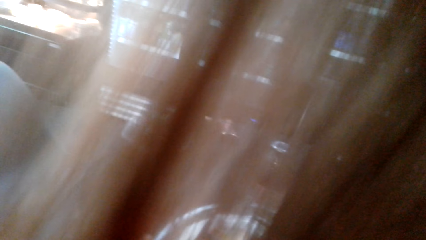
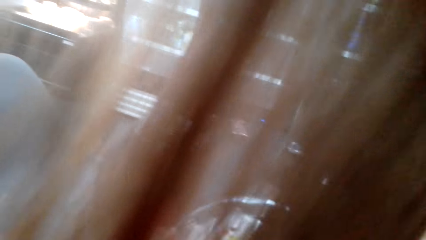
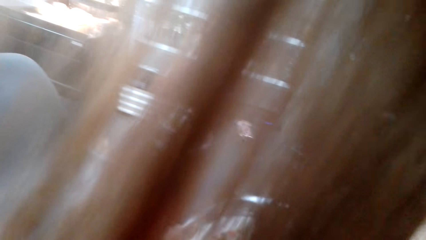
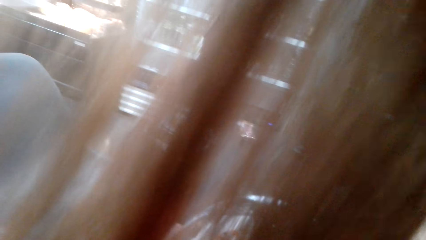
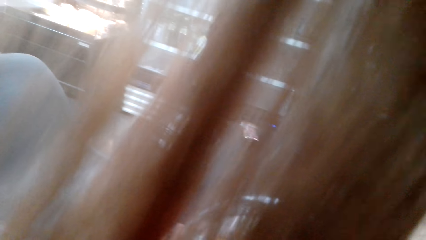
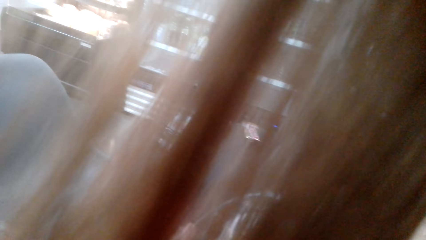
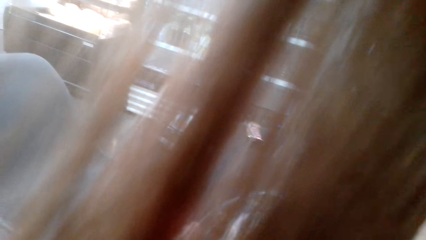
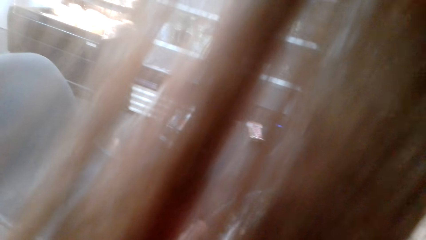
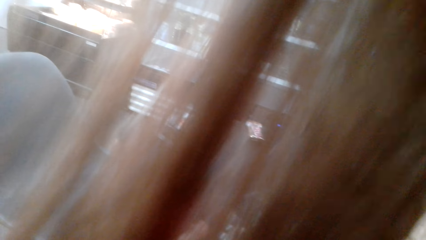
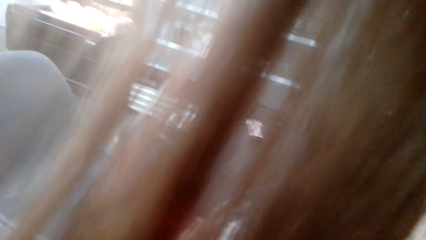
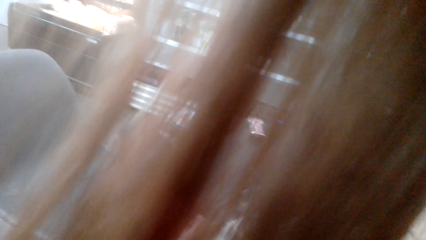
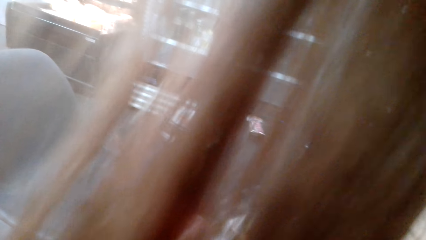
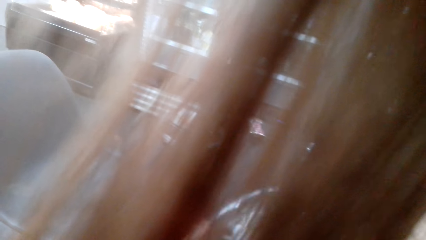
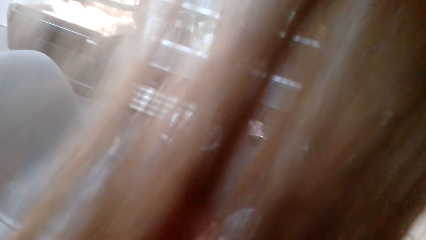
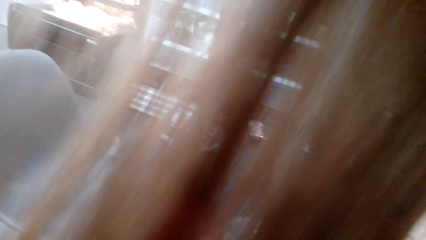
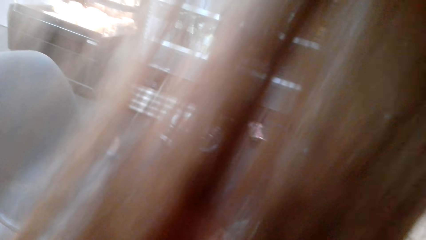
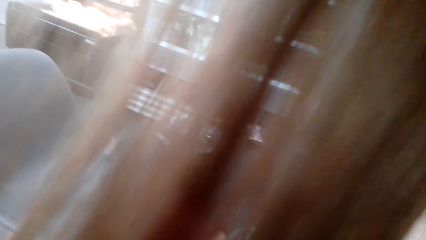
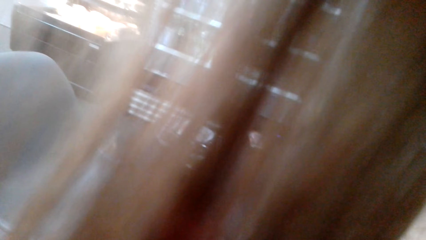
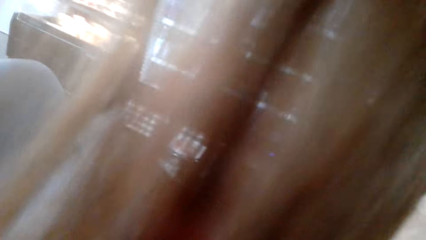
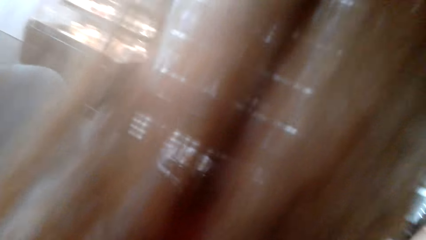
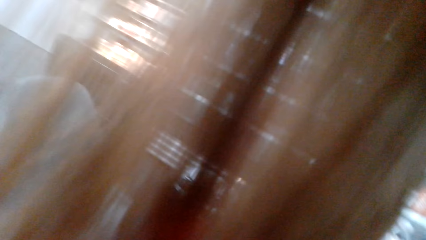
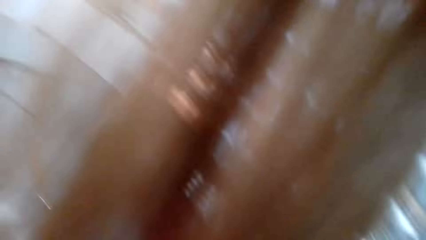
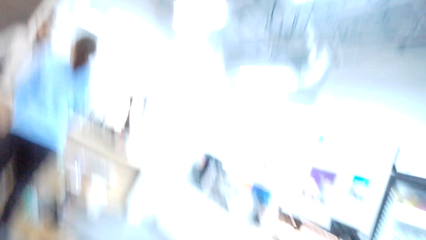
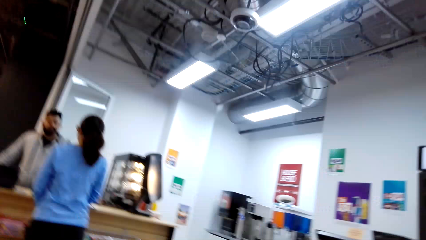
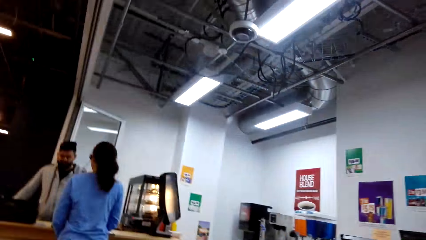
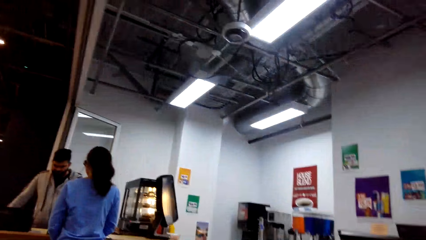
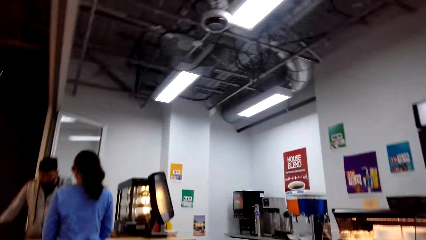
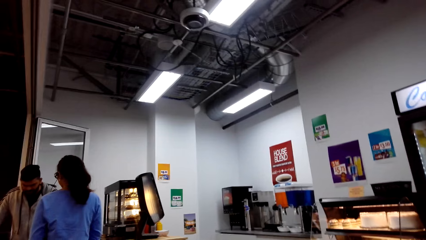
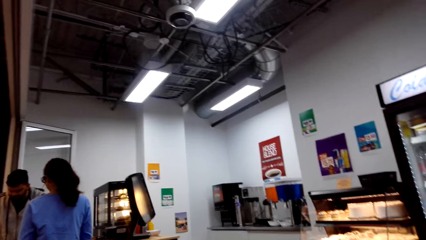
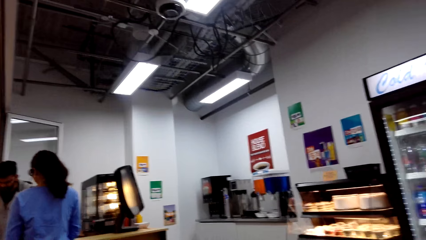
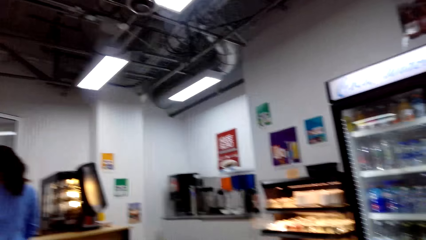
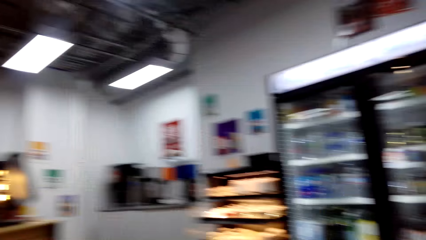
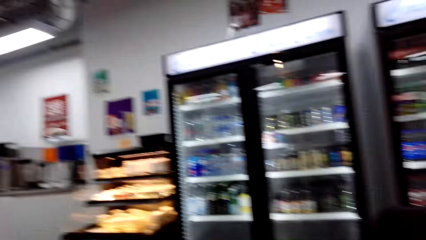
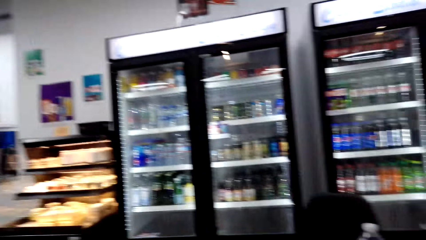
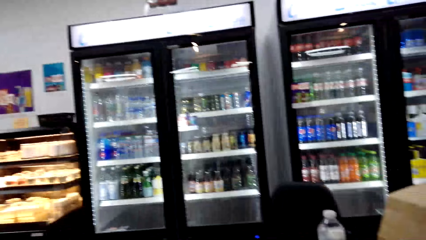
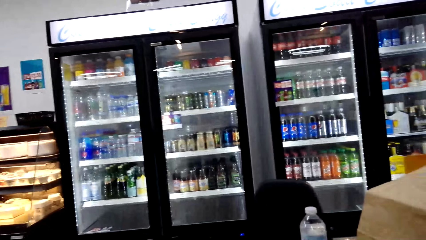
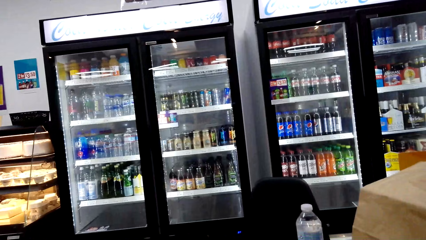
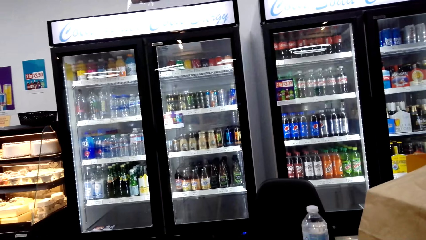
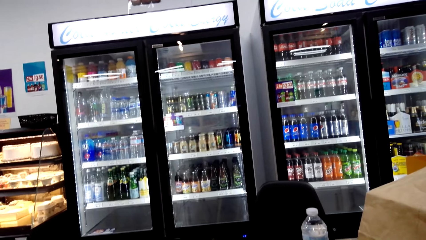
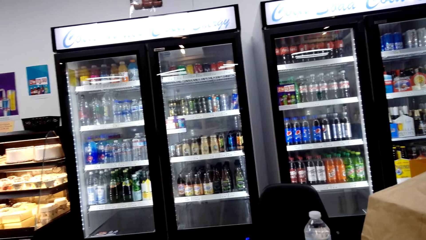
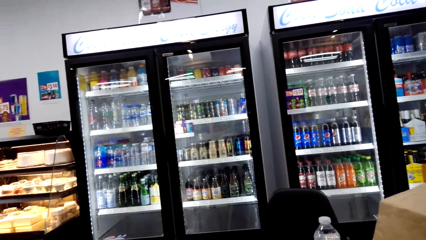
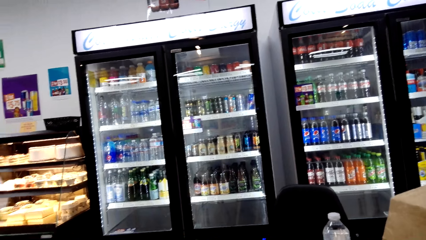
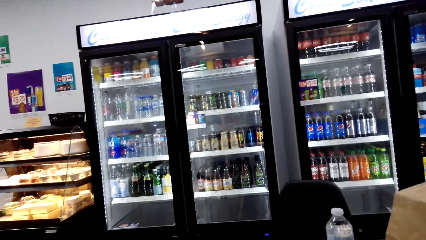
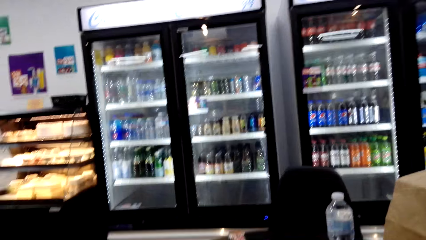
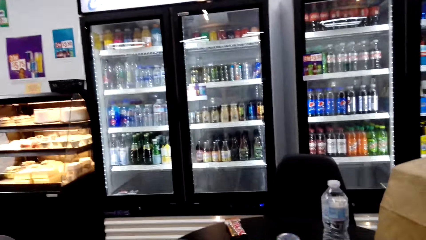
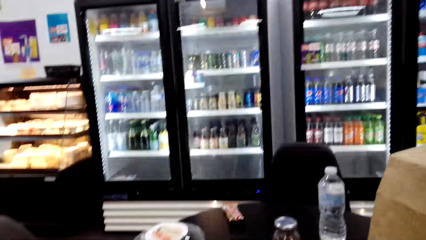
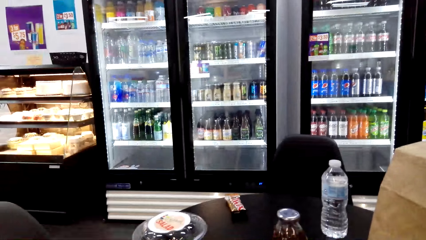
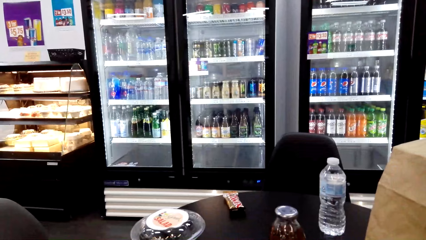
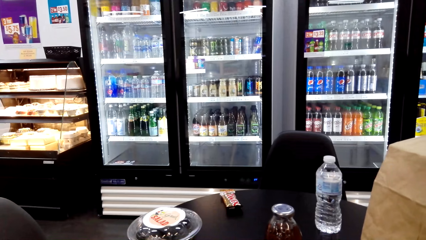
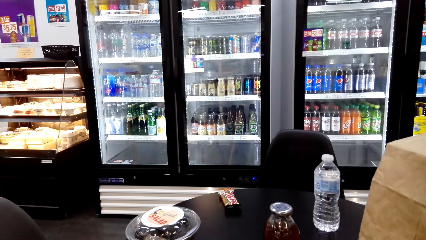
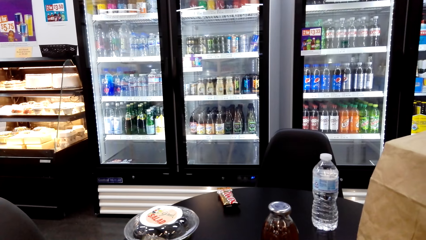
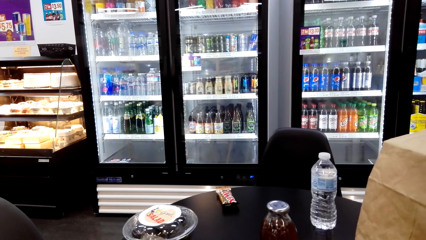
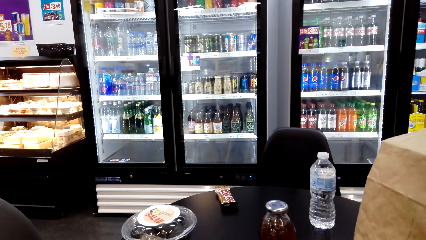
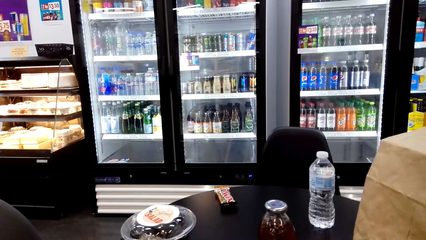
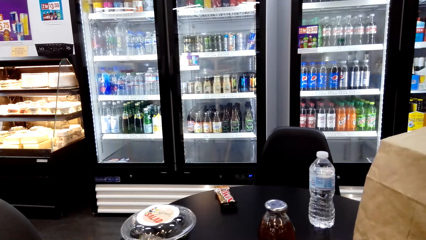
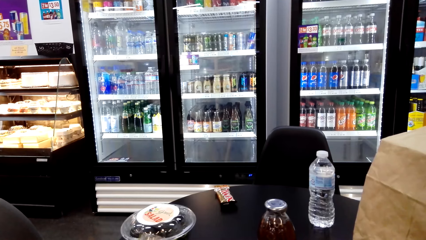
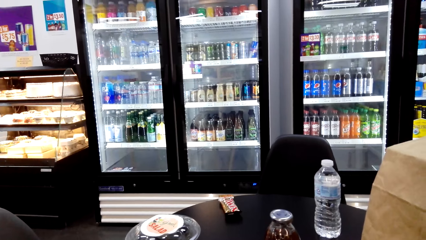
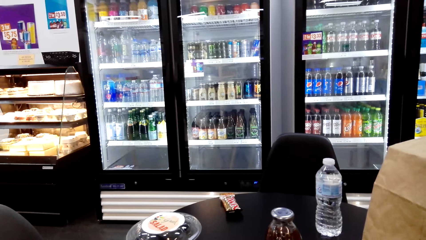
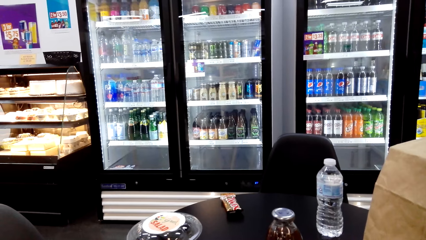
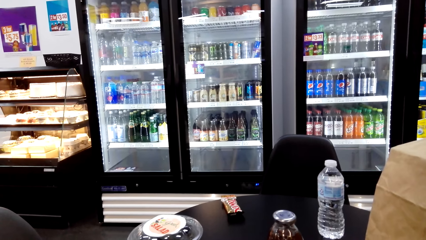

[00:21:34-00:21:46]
The camera wearer looks around.

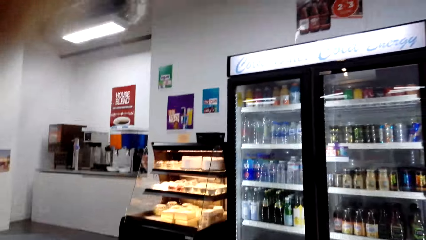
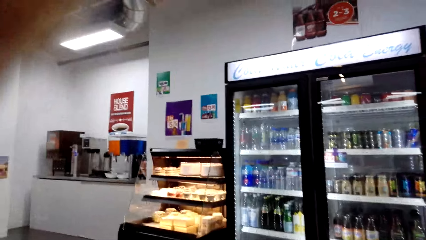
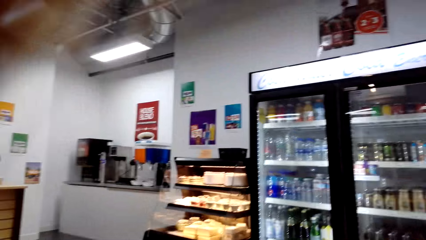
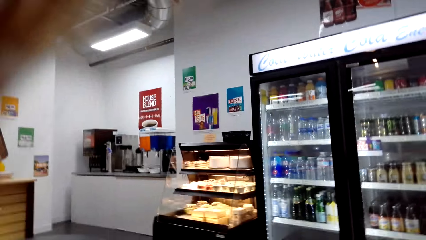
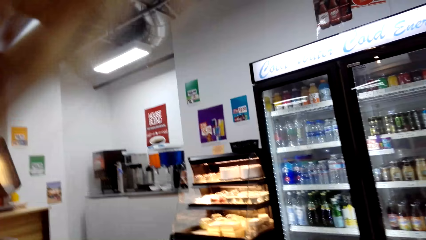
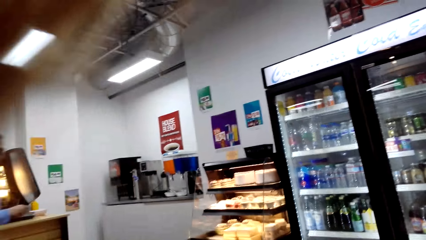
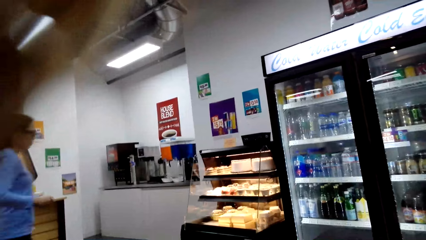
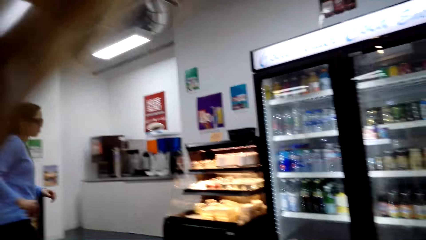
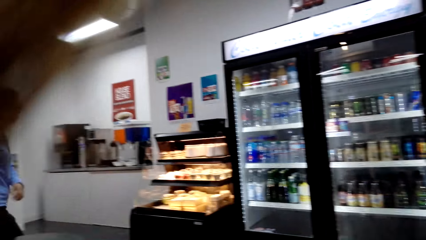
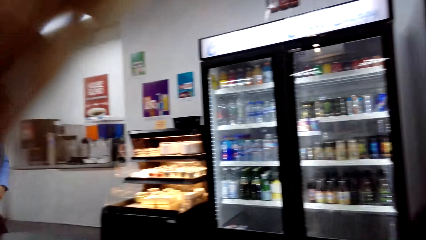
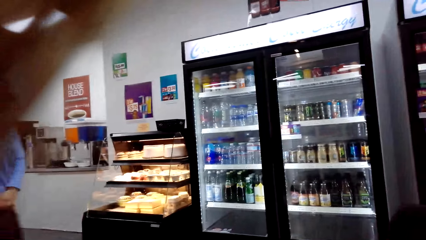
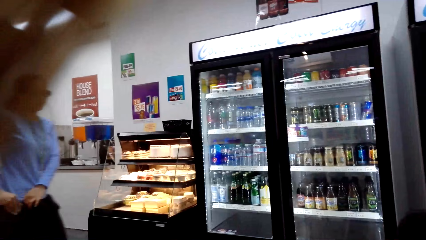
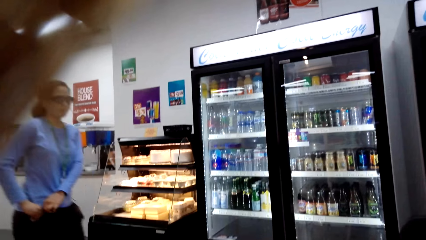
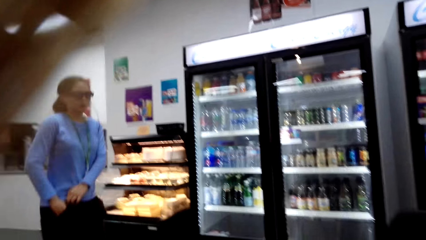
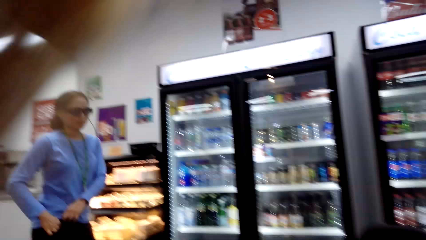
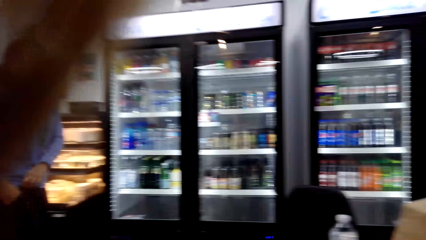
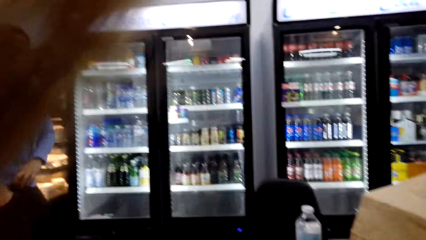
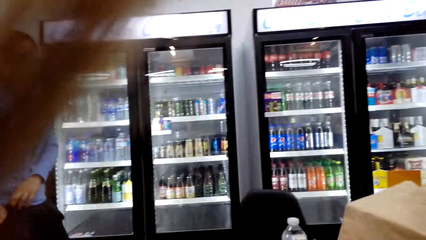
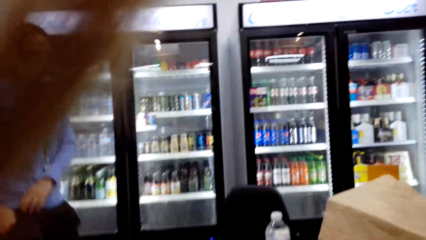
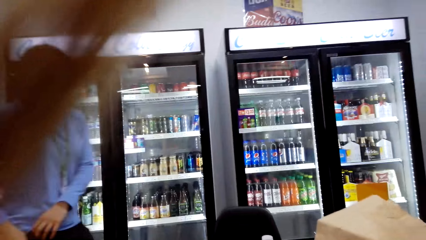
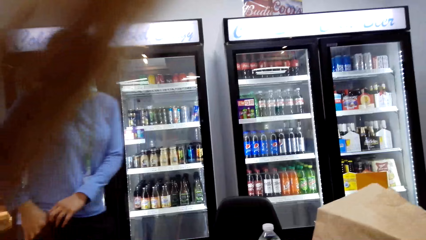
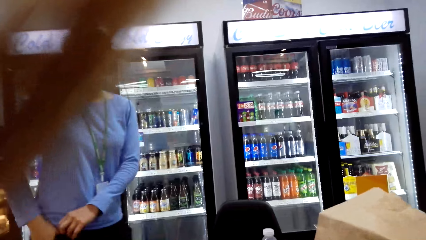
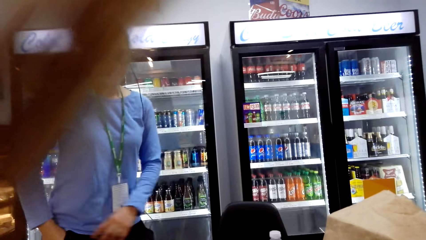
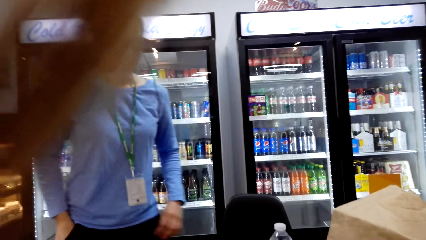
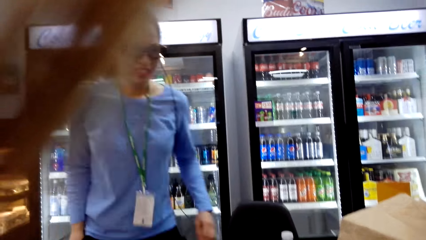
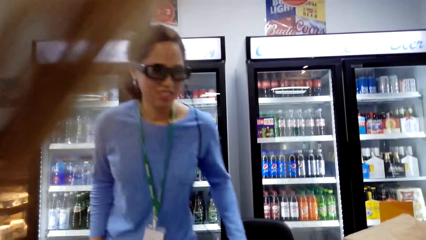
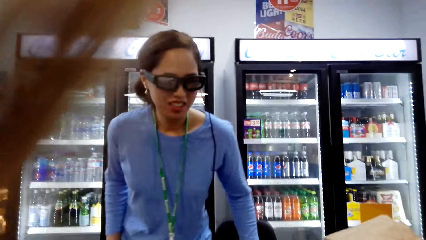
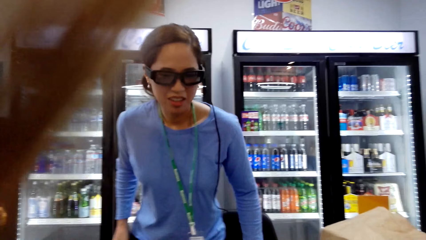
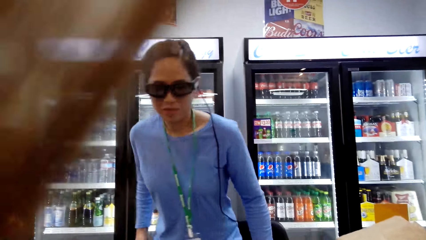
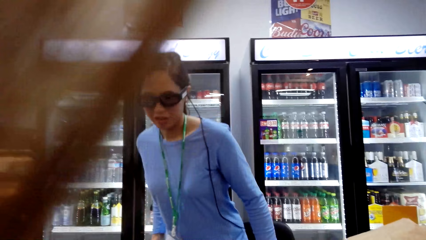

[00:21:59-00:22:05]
A woman walks in the supermarket.
